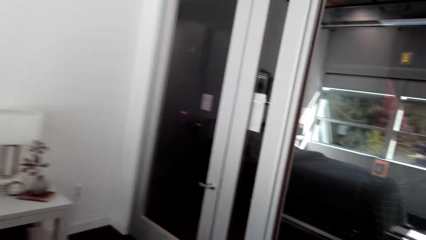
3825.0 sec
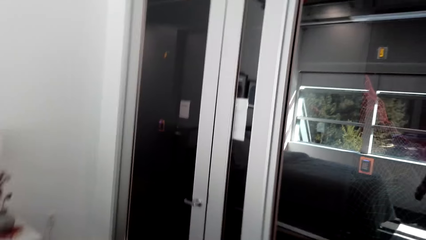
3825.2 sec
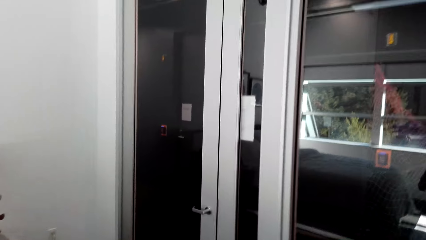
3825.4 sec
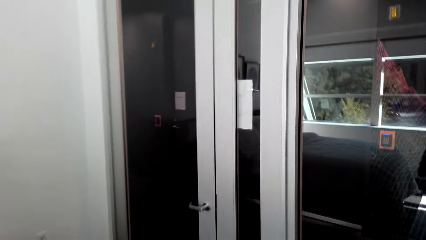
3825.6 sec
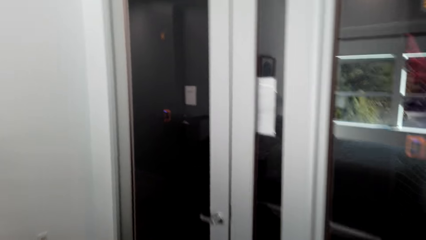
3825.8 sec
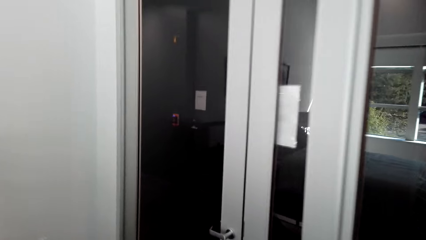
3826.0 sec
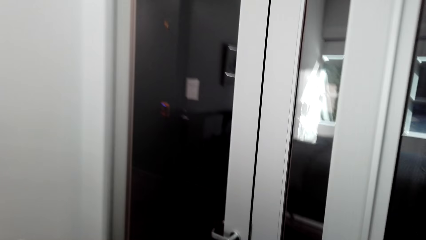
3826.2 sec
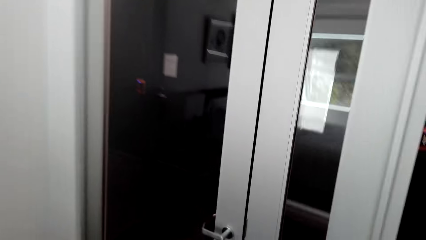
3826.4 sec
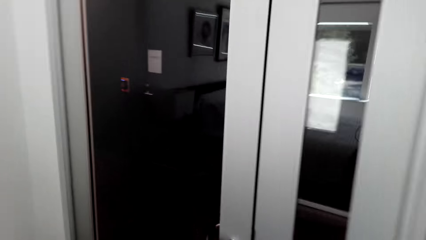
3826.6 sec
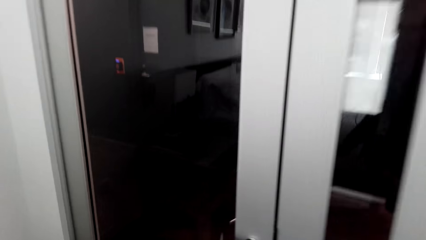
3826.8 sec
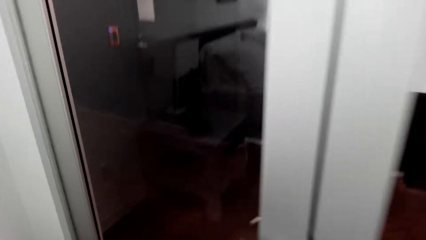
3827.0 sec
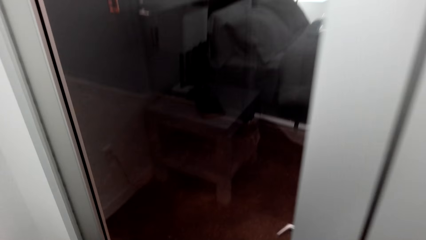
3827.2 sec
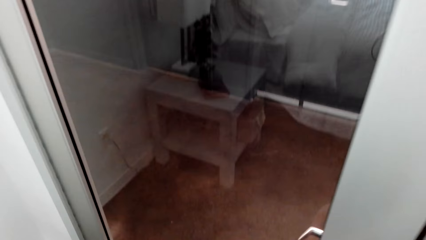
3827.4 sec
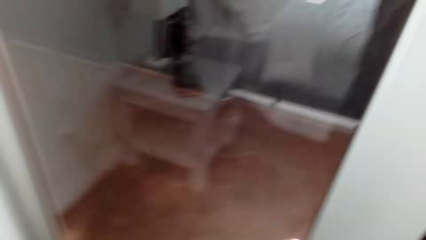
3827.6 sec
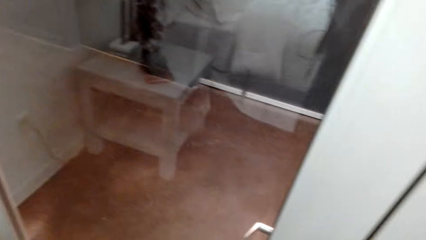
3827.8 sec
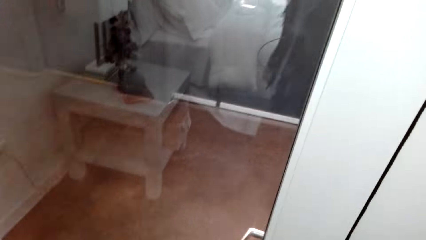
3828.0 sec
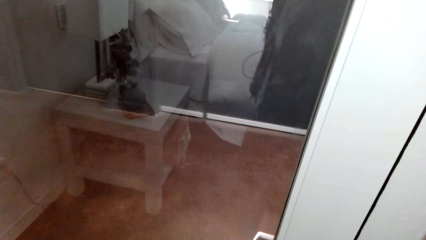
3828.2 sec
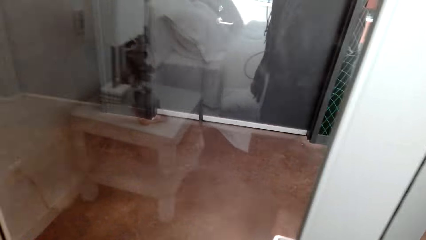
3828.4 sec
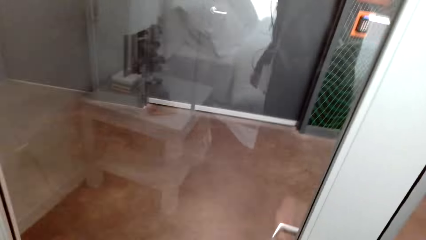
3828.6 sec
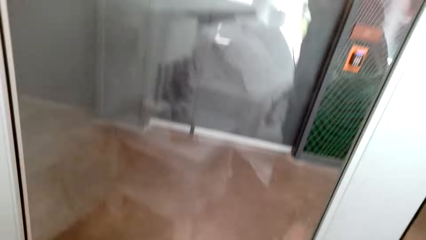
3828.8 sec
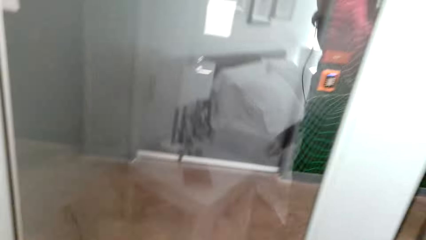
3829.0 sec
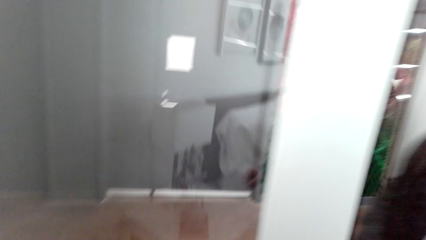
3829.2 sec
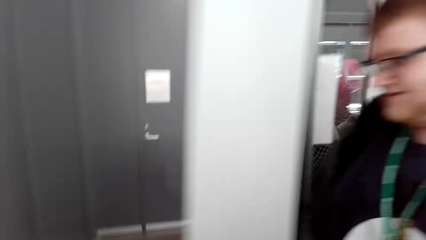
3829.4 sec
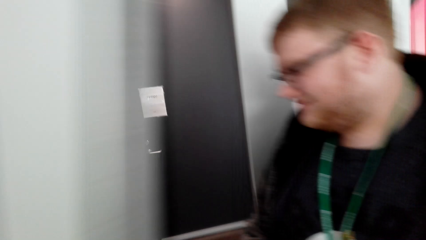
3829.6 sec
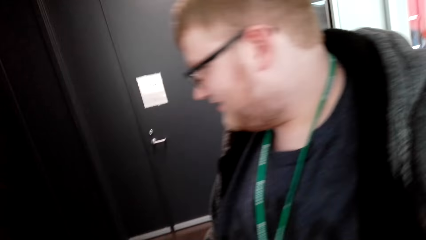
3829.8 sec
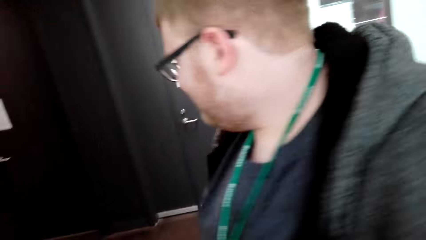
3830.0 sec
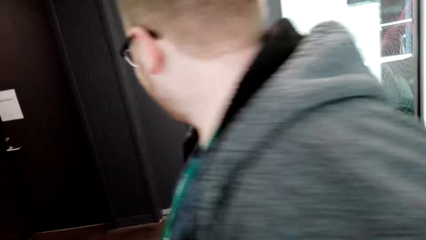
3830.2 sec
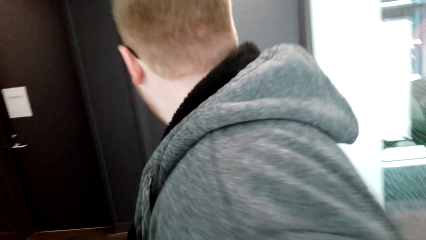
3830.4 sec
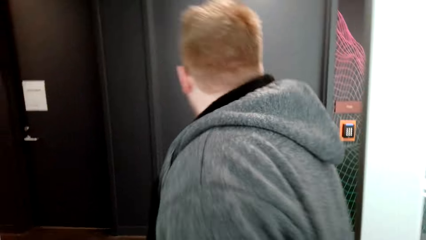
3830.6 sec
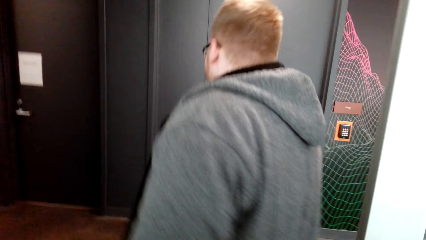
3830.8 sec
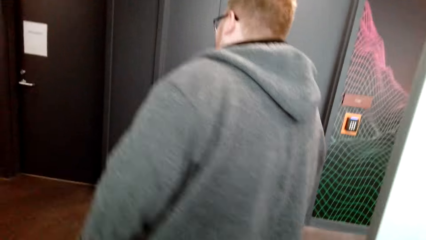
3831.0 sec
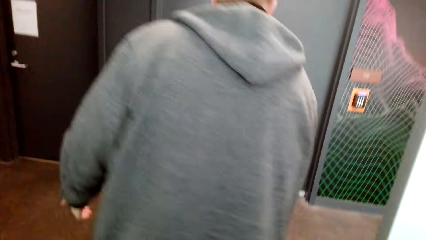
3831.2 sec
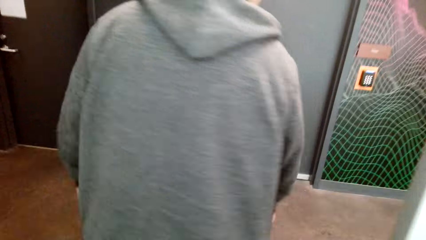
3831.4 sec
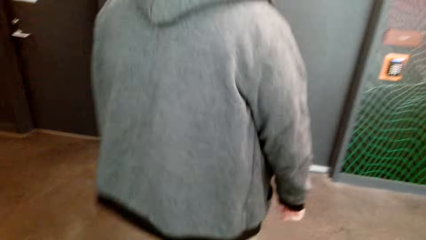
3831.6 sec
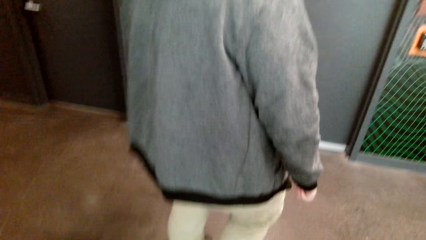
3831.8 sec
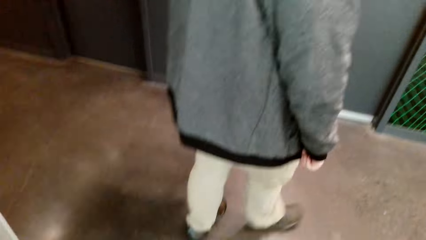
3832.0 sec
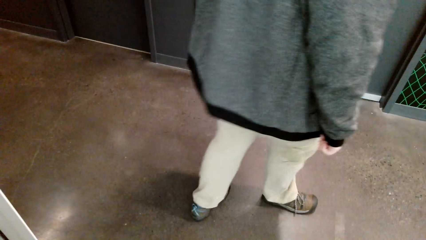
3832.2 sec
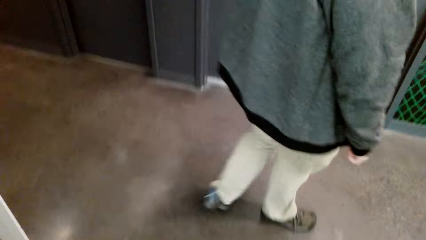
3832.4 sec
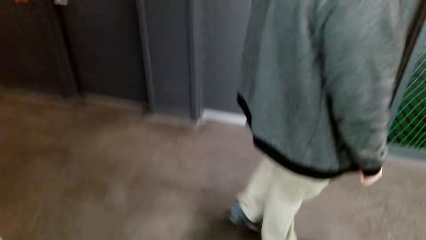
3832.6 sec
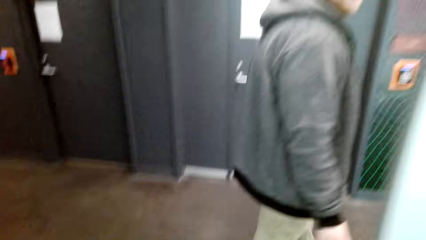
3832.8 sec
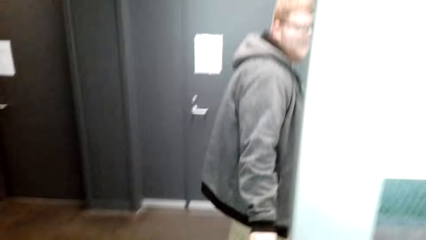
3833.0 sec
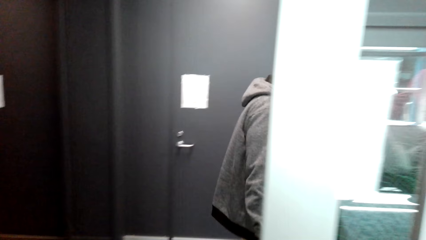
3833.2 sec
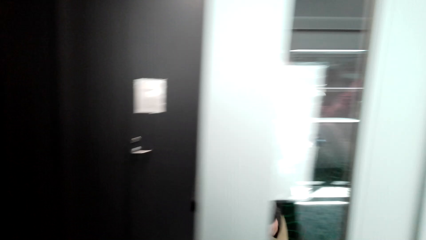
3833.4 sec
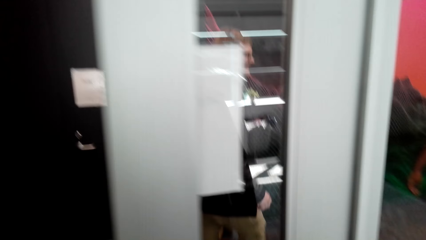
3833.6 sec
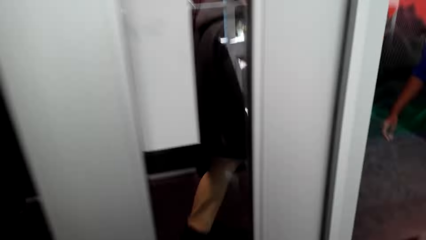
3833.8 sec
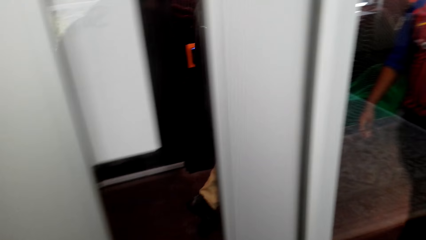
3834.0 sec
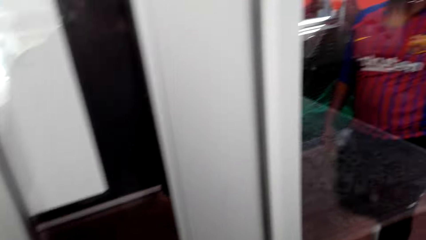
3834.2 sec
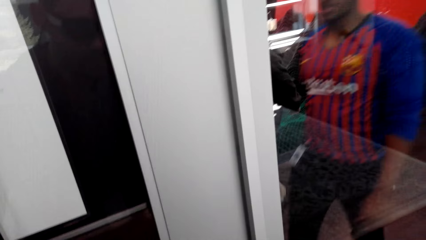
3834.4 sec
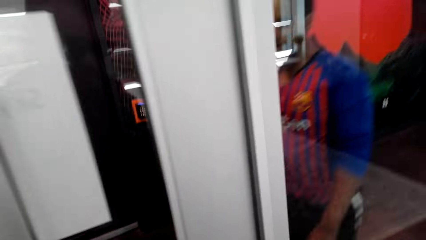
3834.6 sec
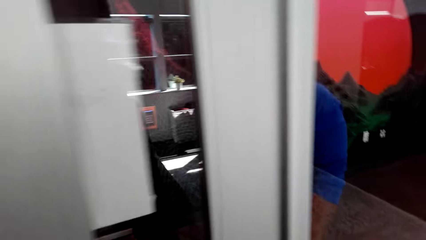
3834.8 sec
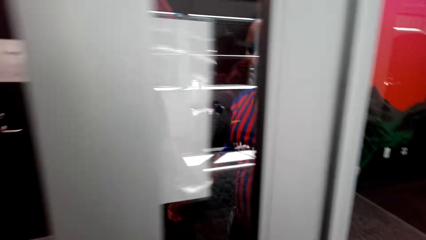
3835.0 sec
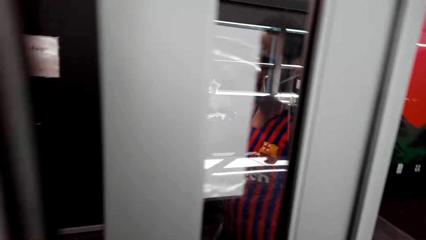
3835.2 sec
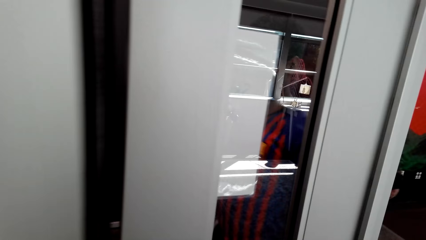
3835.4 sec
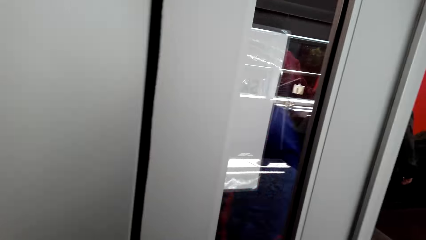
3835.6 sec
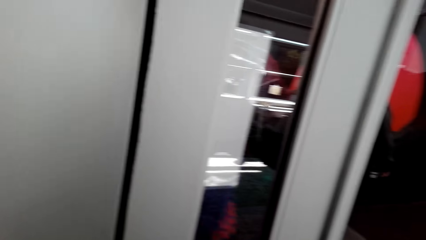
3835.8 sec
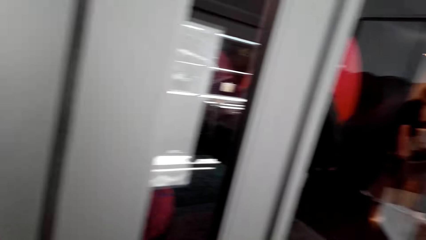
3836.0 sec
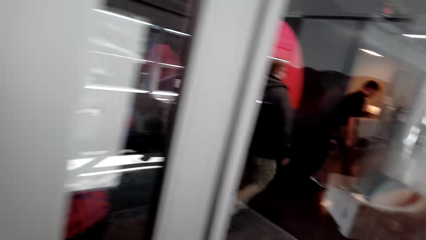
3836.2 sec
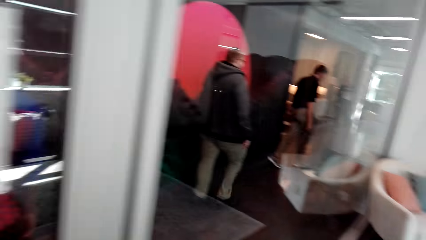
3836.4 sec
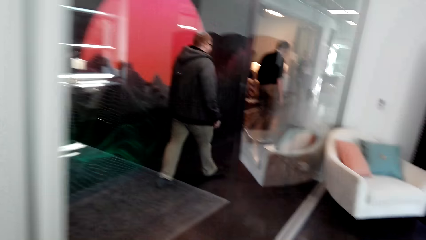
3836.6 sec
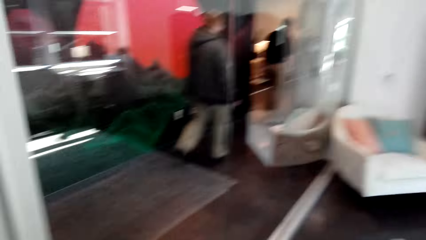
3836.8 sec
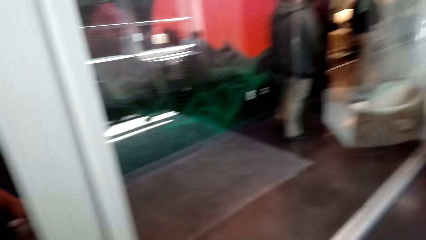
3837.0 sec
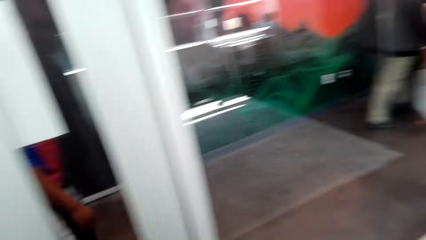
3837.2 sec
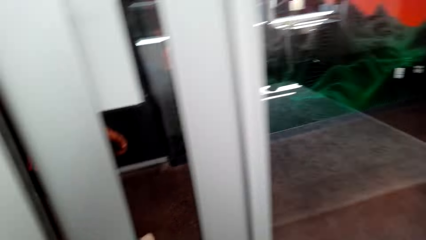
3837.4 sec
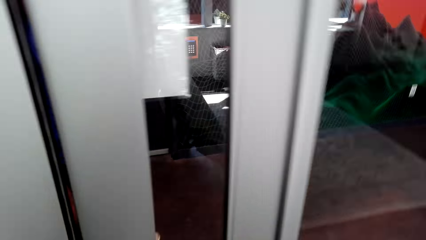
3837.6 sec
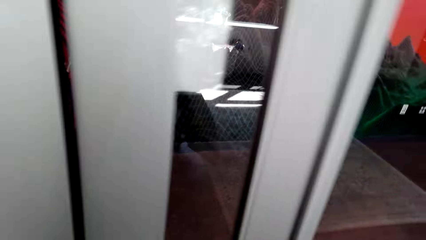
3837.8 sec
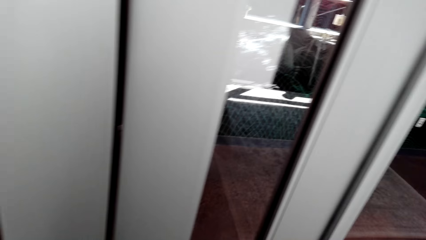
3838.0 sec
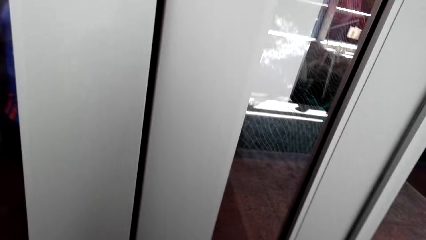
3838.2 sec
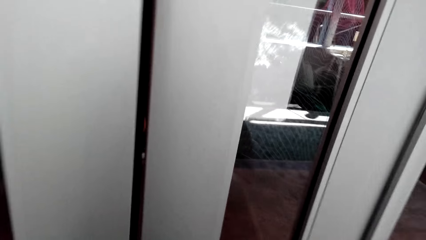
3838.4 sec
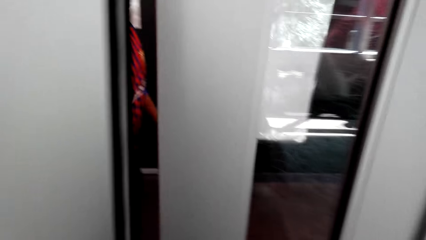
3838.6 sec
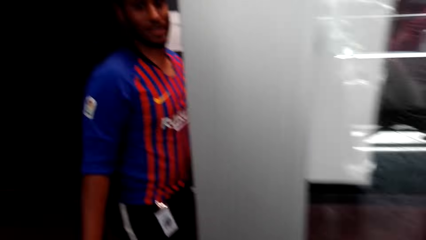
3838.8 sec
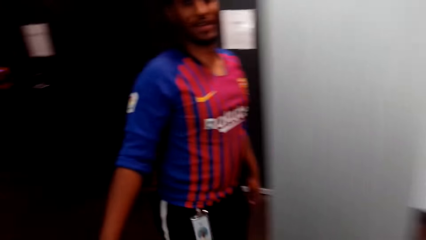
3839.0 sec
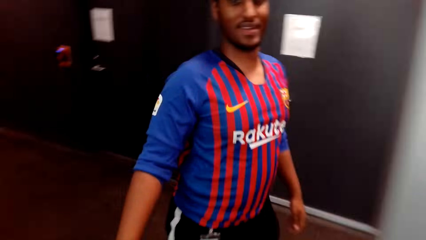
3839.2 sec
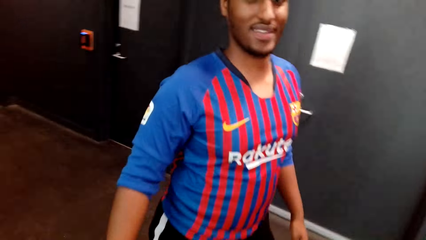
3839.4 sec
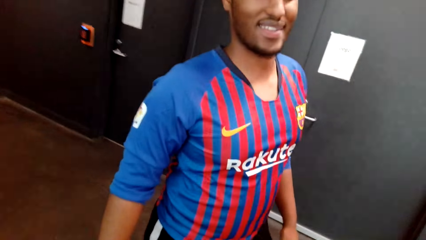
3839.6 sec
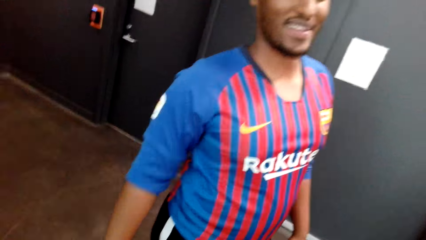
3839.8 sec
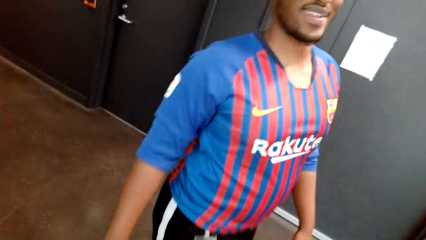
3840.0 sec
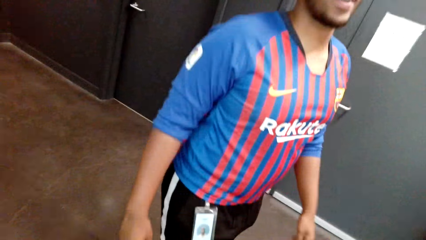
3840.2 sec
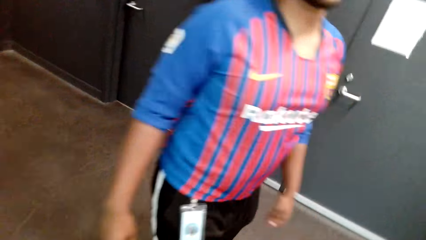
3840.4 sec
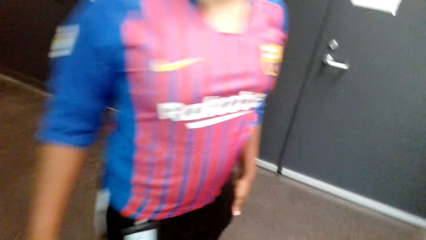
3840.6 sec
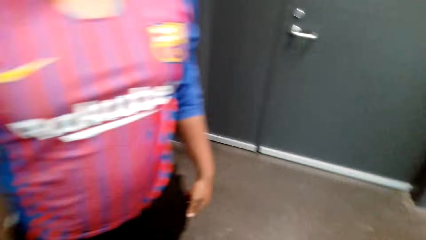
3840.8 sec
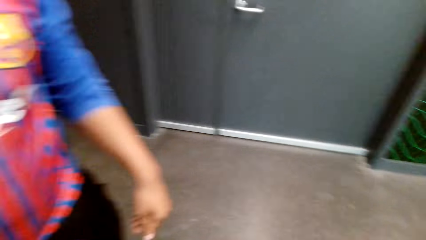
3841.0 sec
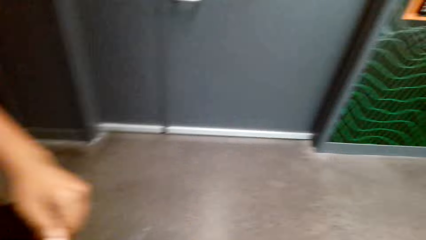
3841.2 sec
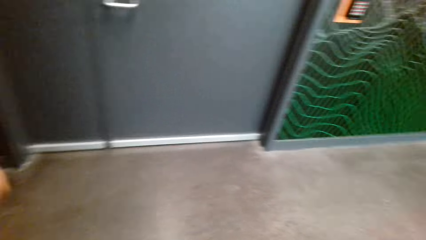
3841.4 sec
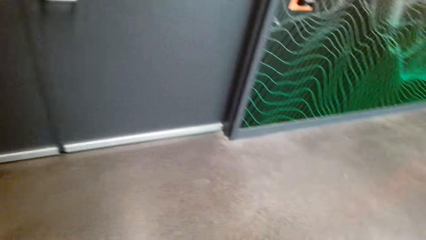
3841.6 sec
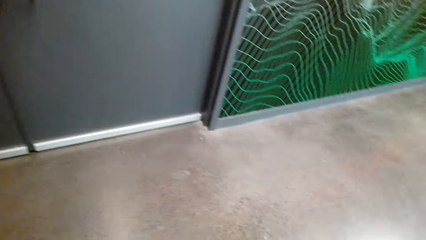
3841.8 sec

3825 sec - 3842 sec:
The camera wearer opens a door. A man walks out of the room. The man opens the door. The man walks on the corridor. The camera wearer closes the door. Another man opens the door.
